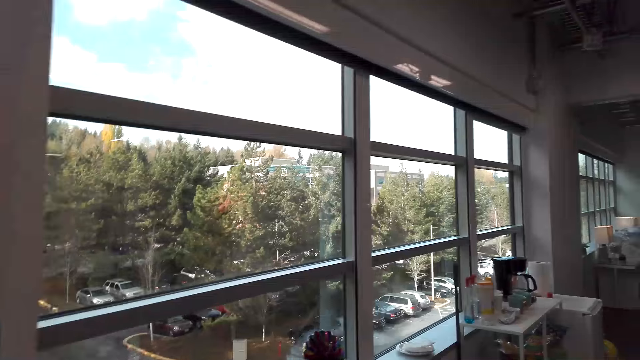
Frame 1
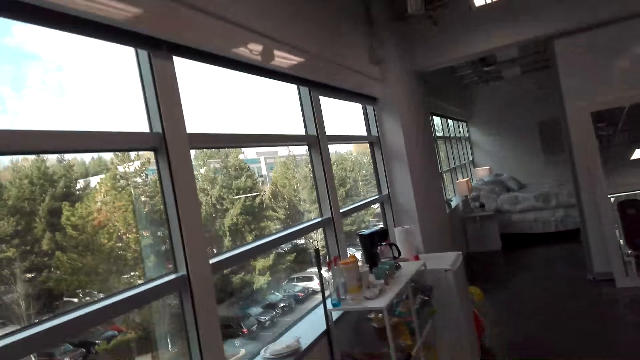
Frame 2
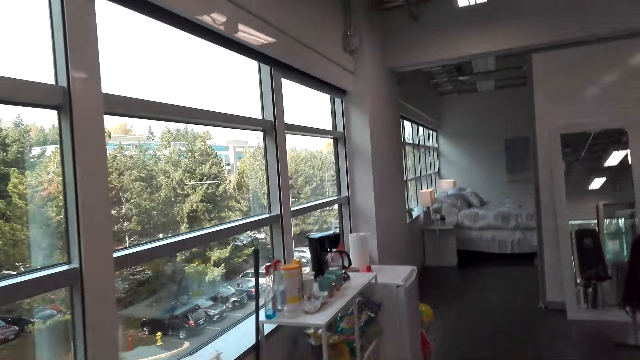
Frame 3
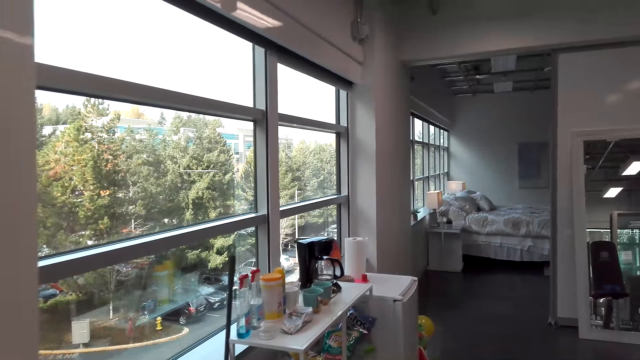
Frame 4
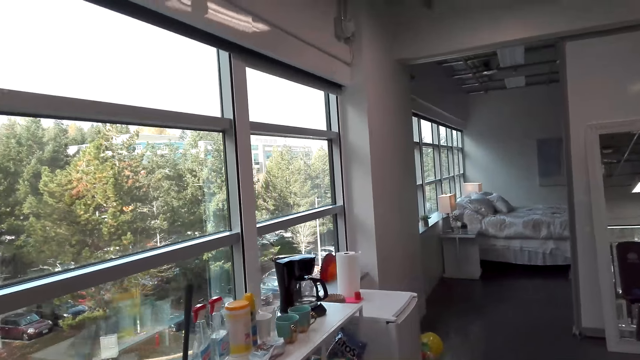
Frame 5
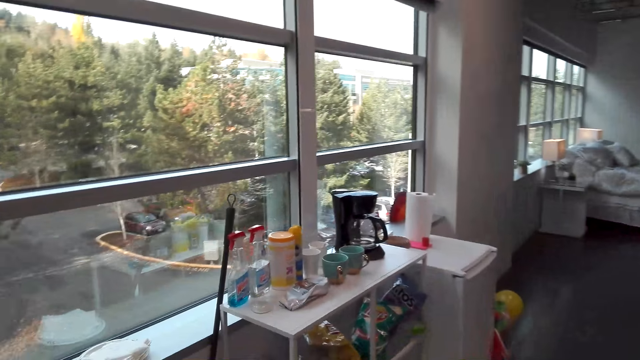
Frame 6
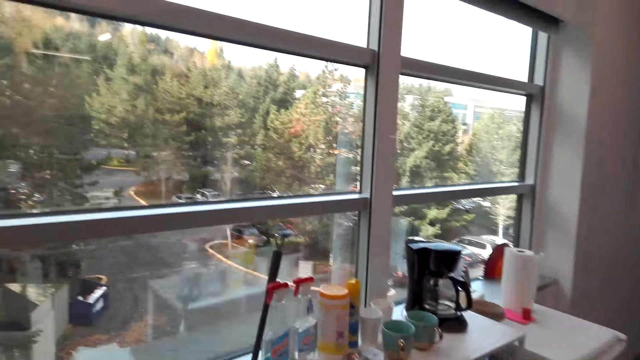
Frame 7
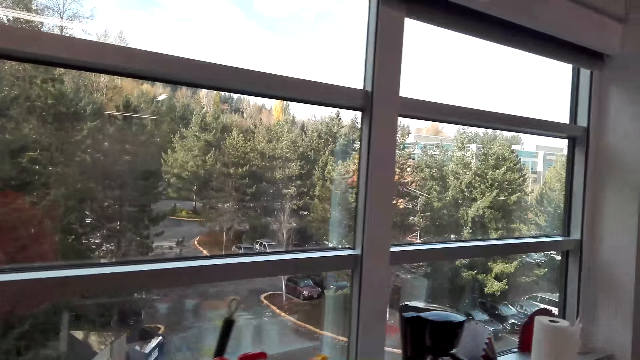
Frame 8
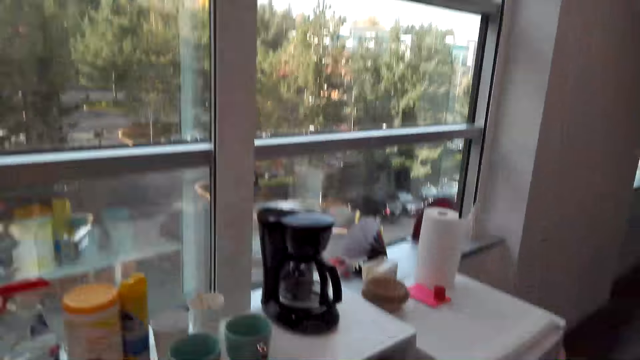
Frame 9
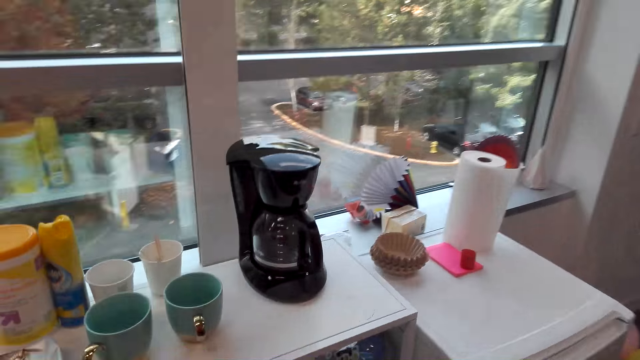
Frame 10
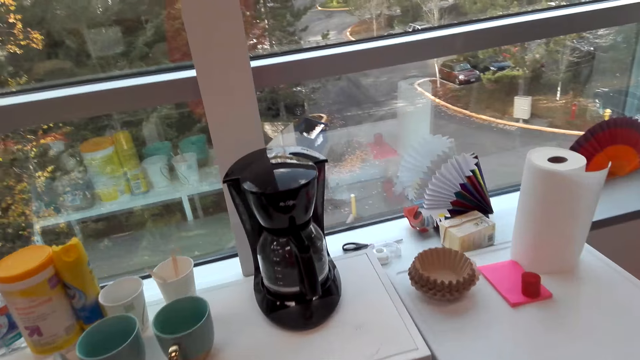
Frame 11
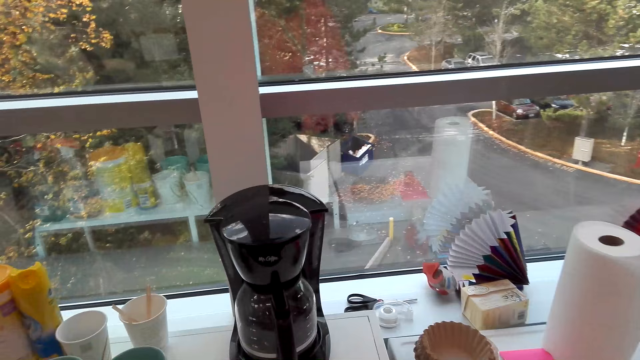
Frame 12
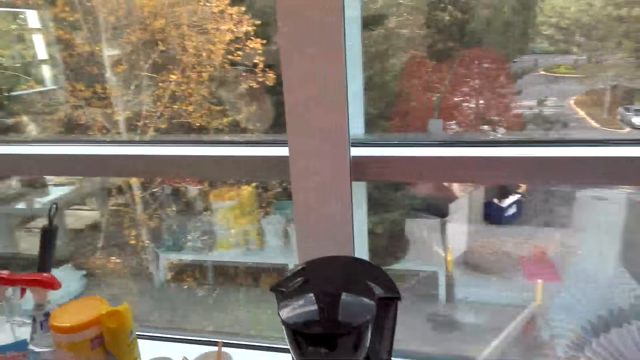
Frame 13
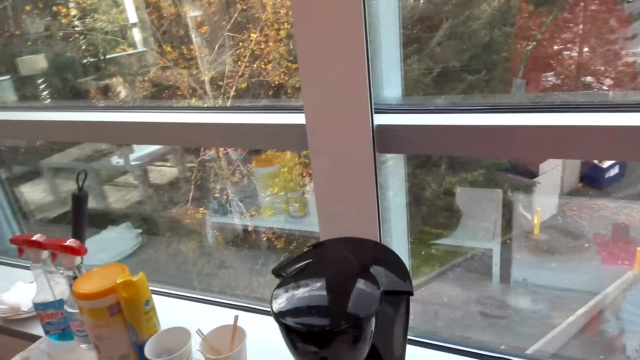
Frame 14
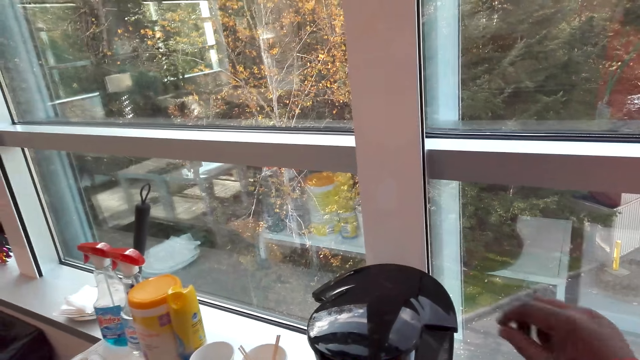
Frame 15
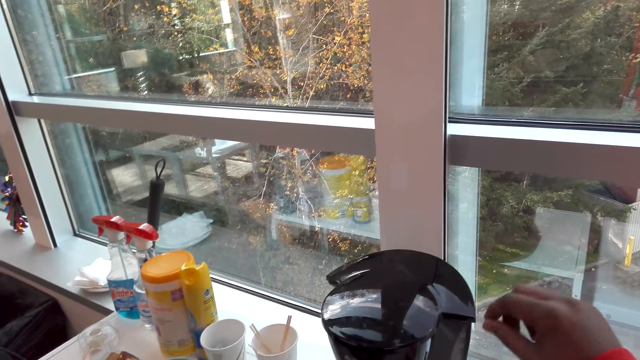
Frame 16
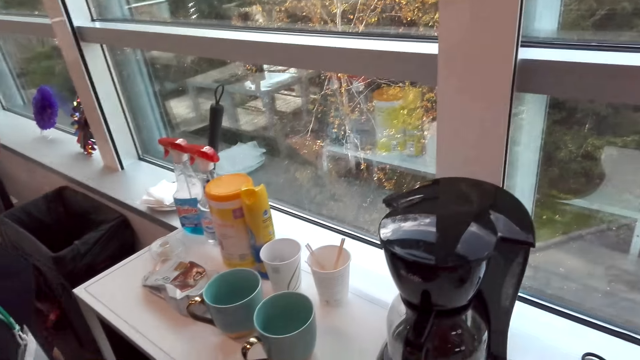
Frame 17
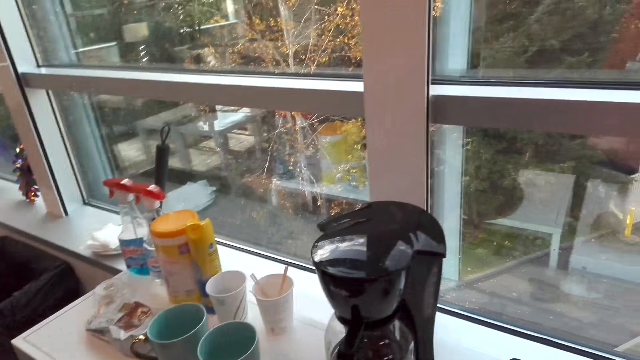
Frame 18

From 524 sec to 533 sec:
The camera wearer walks around.

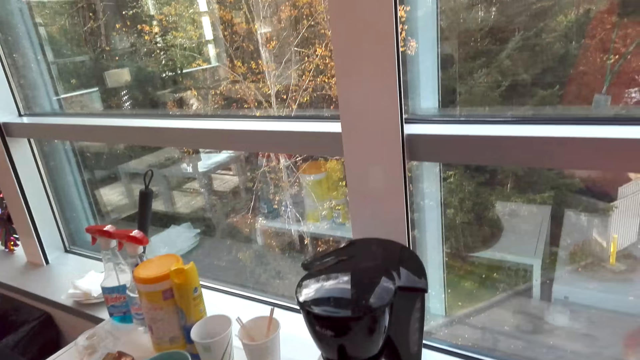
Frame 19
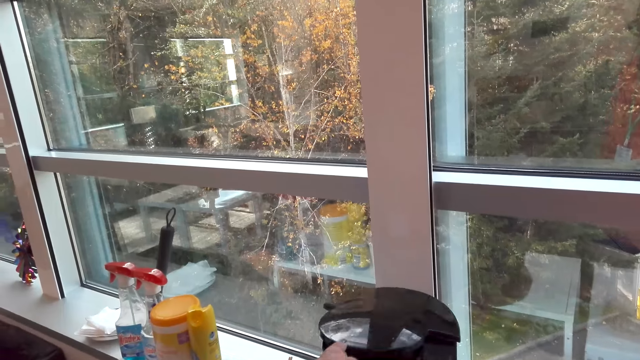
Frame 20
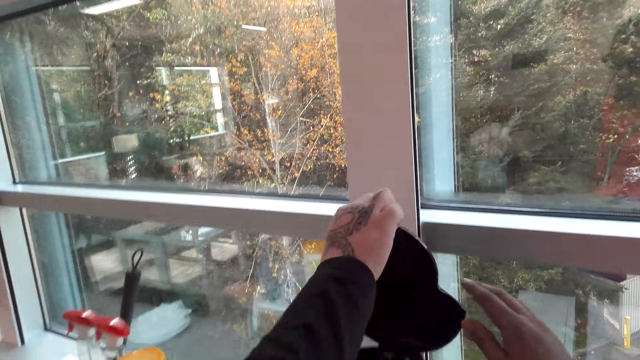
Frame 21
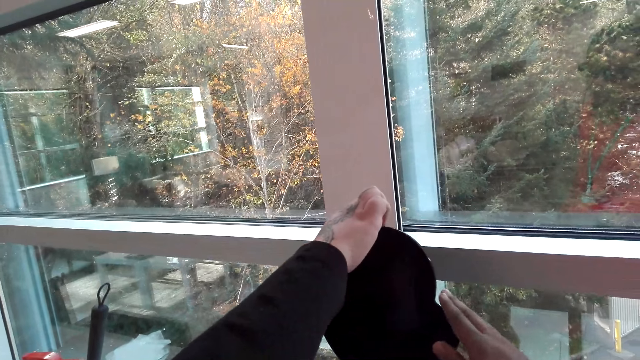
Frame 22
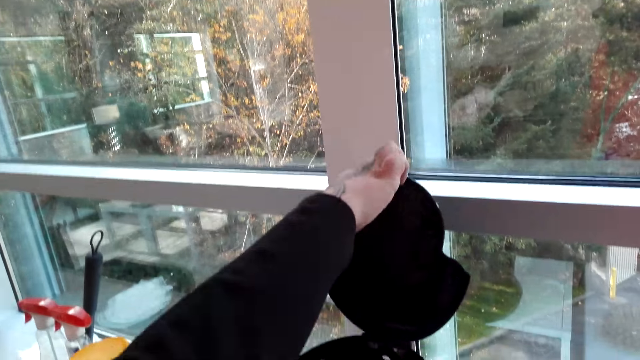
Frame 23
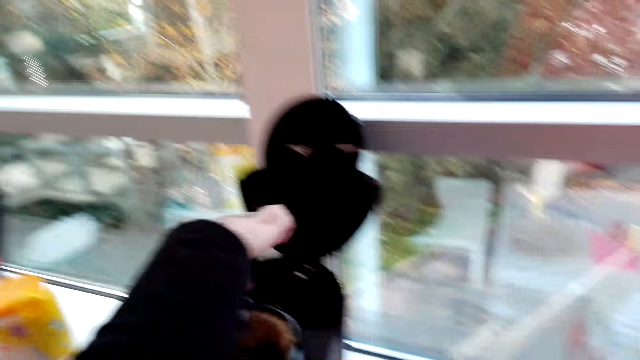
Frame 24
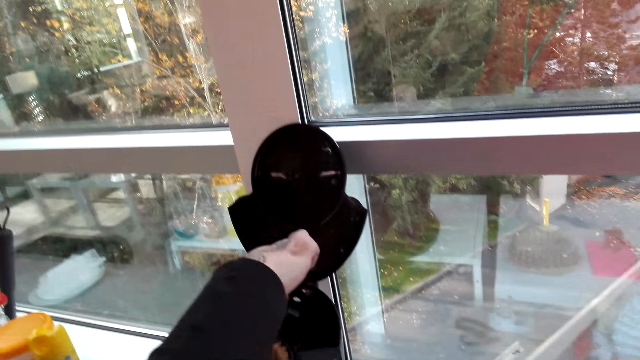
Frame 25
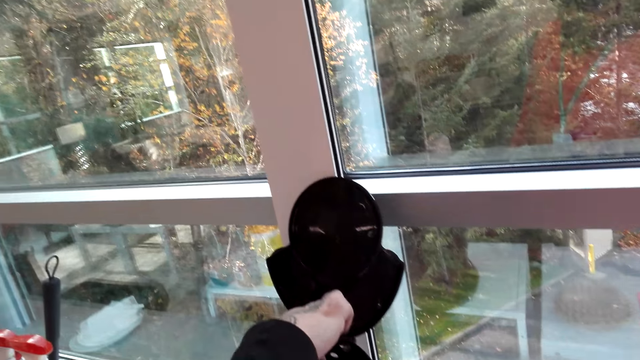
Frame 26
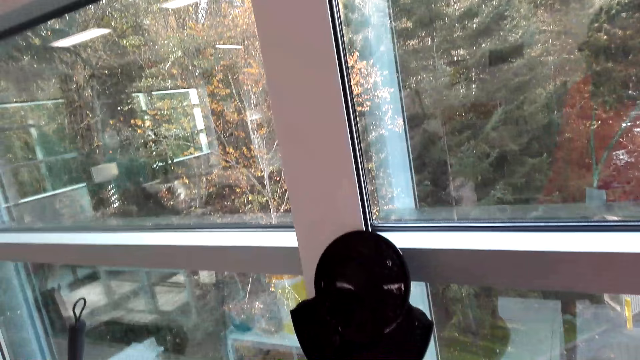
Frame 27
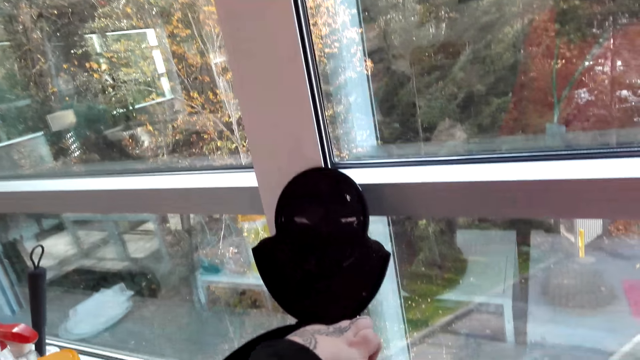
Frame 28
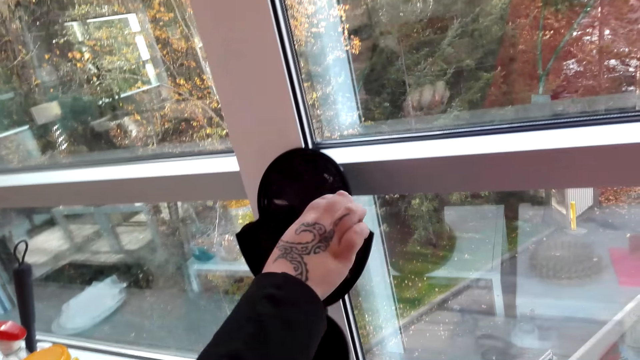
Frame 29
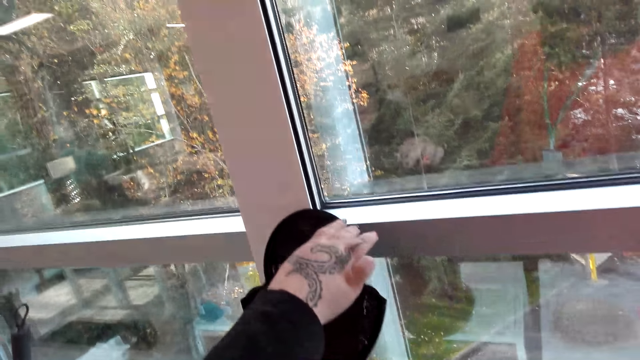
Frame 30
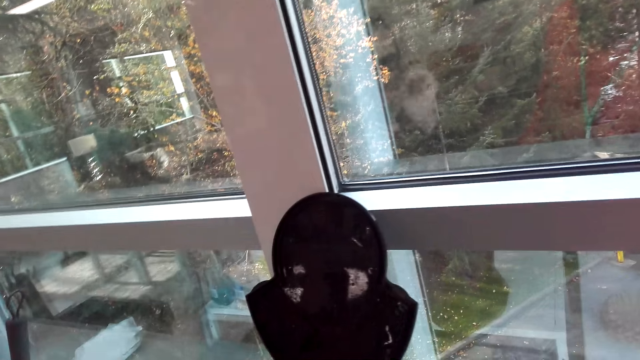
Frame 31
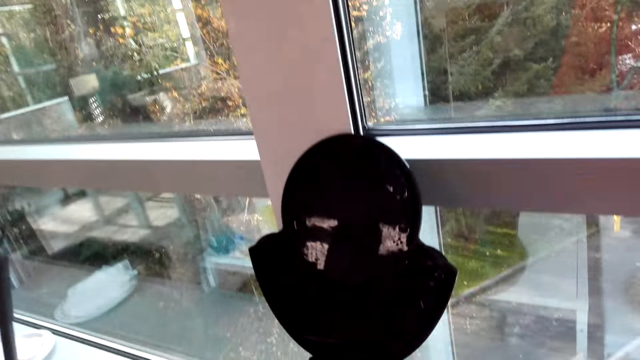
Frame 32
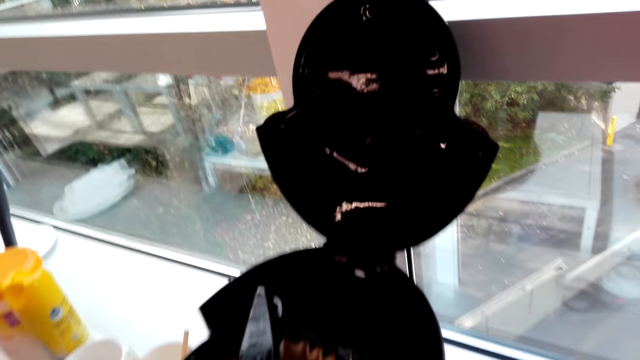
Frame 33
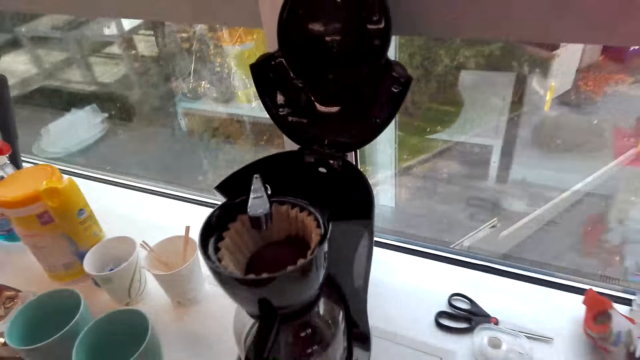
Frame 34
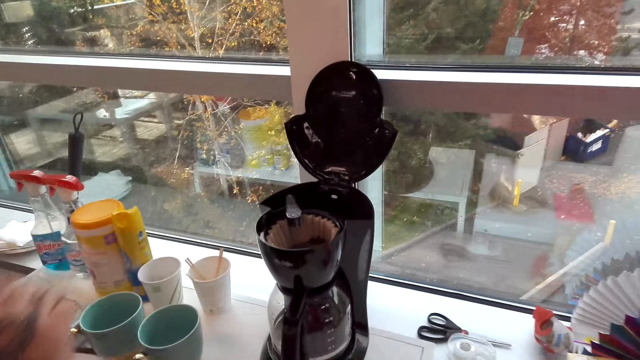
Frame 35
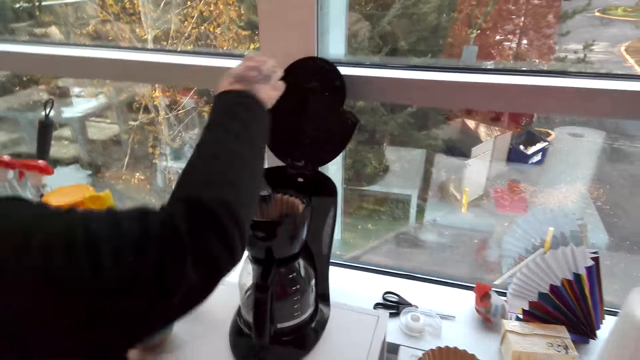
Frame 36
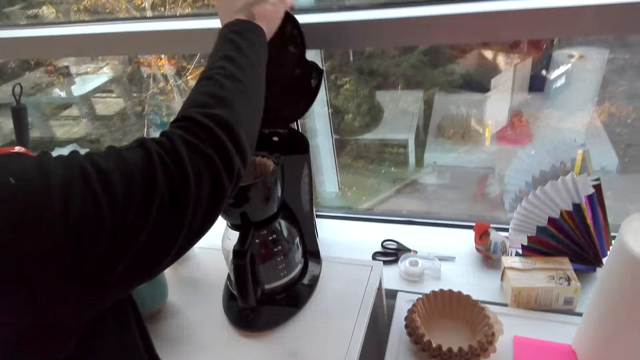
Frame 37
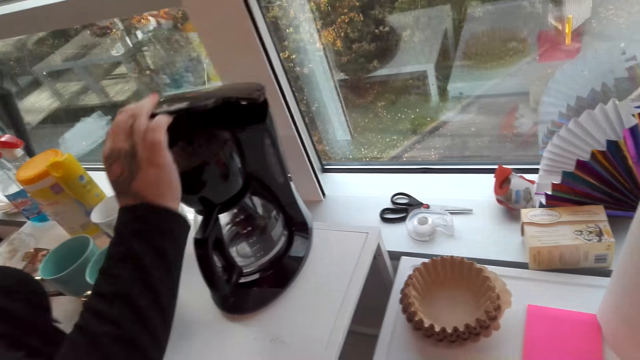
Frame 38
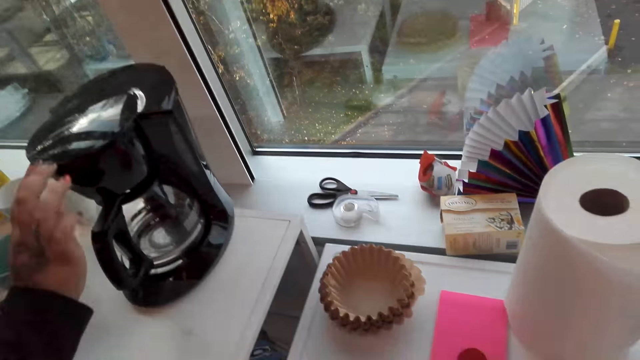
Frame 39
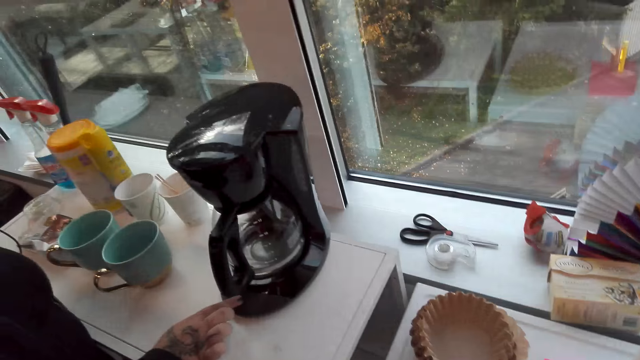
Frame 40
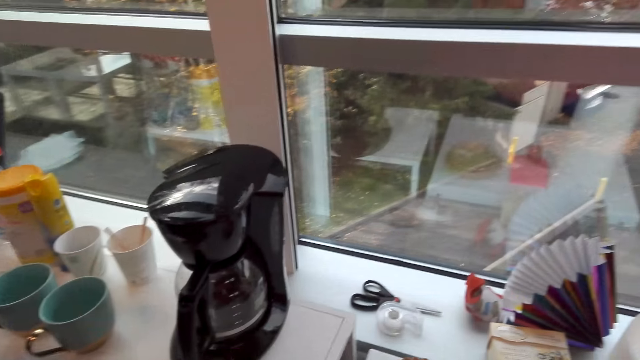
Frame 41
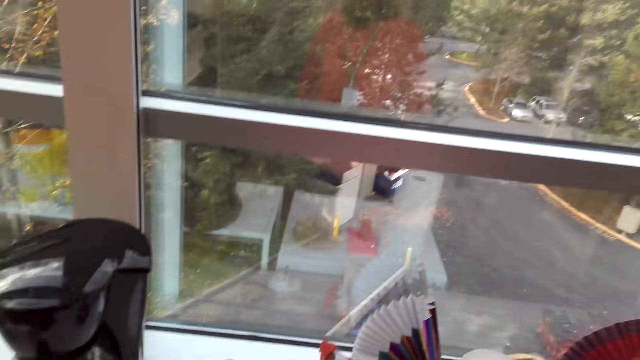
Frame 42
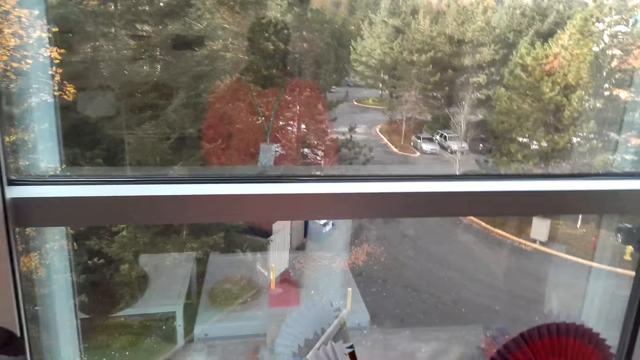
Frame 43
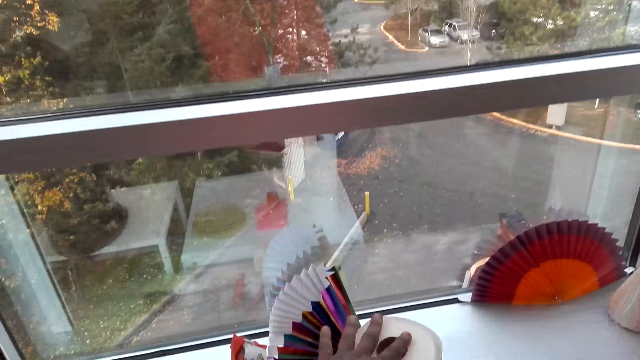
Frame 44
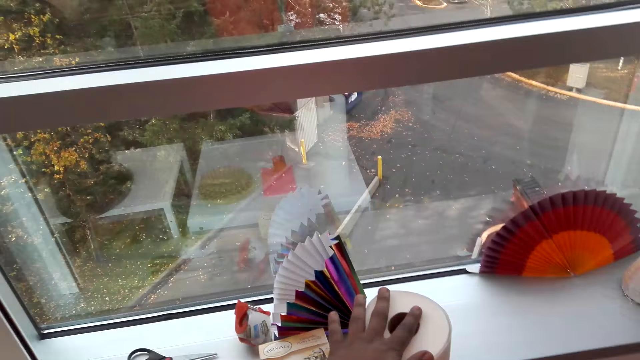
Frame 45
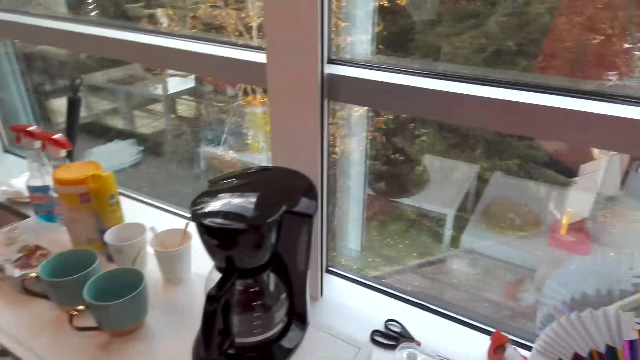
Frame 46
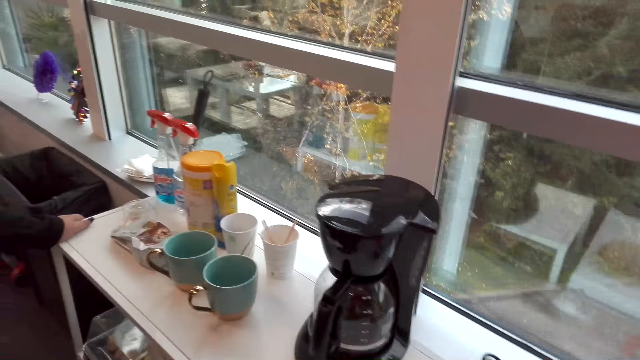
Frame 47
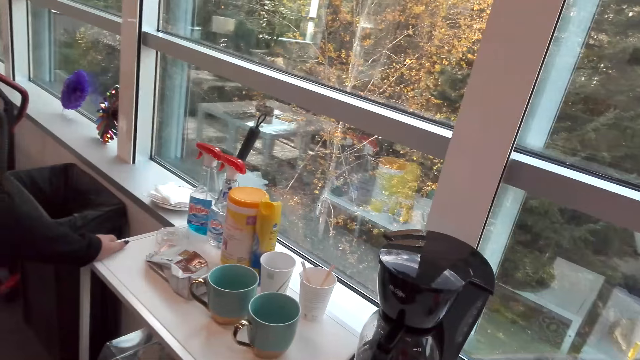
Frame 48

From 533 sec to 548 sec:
The camera wearer looks at the coffee maker. They touch a blender. A woman opens the coffee maker. The camera wearer opens the blender. They dialogue with the woman. The woman closes the coffee maker. The camera wearer looks around. They close the blender.
